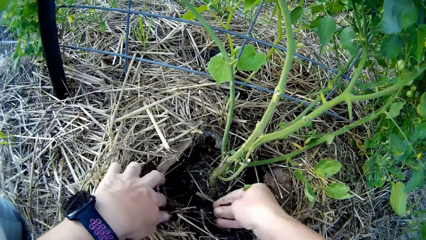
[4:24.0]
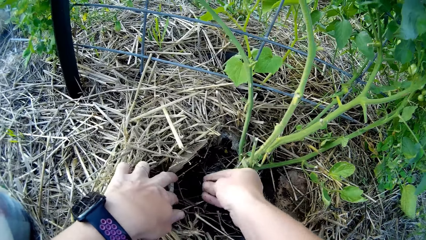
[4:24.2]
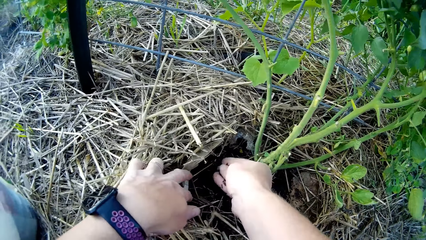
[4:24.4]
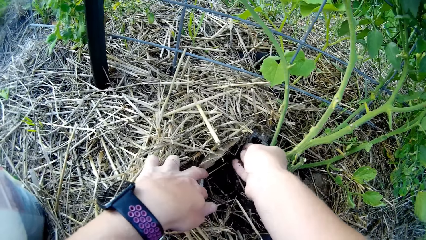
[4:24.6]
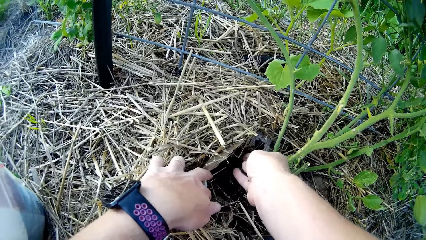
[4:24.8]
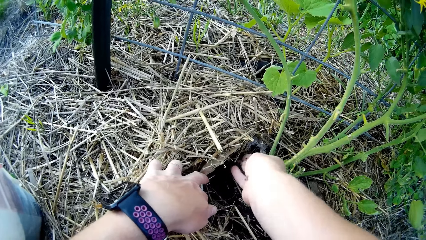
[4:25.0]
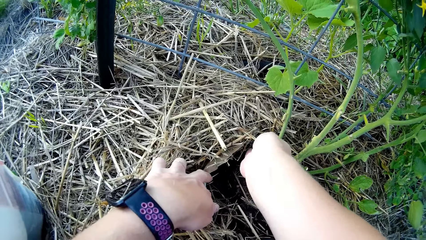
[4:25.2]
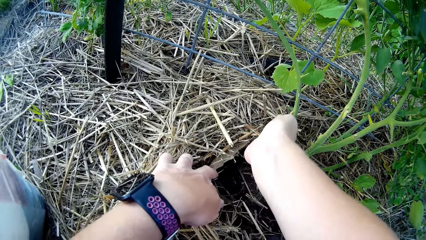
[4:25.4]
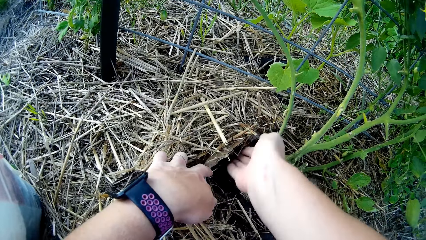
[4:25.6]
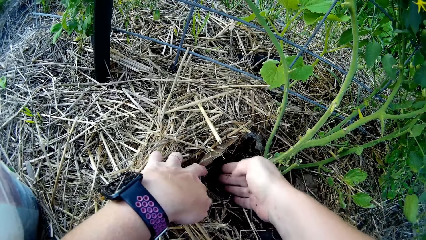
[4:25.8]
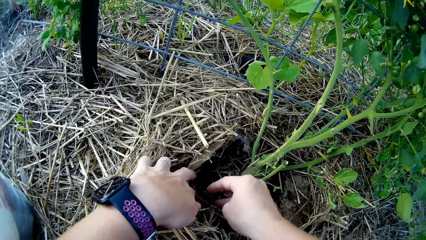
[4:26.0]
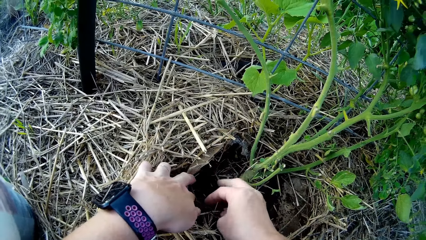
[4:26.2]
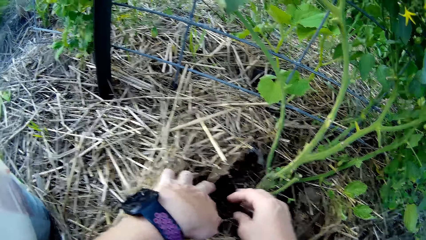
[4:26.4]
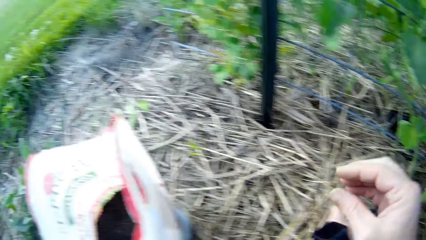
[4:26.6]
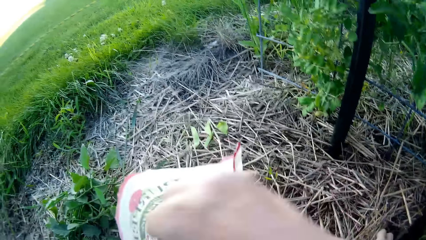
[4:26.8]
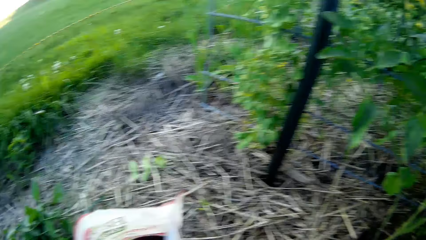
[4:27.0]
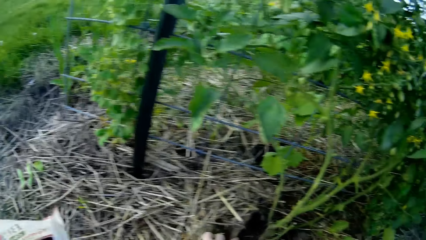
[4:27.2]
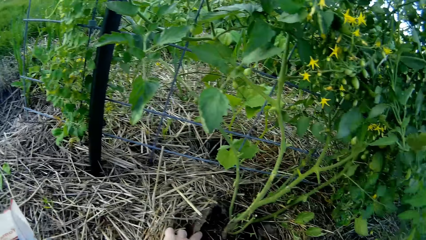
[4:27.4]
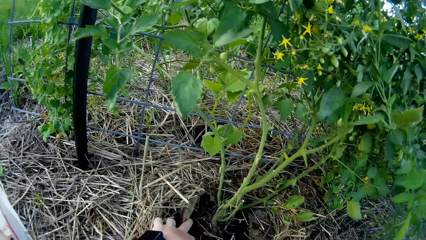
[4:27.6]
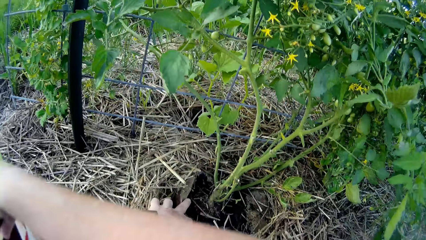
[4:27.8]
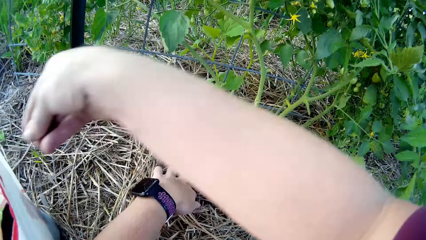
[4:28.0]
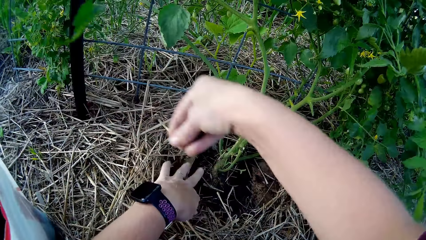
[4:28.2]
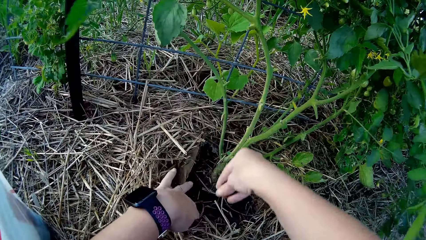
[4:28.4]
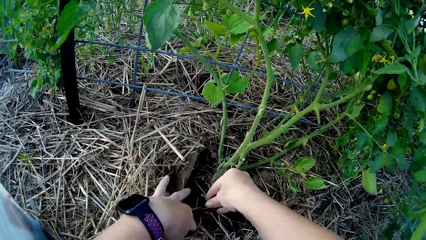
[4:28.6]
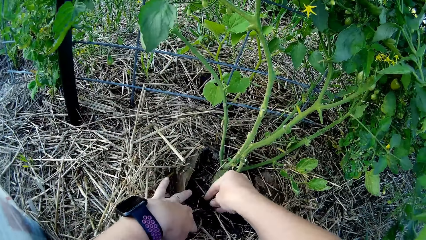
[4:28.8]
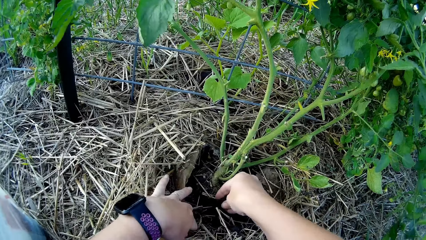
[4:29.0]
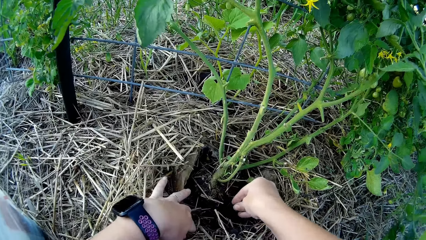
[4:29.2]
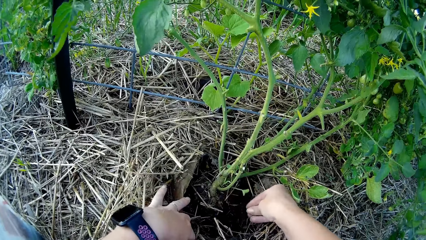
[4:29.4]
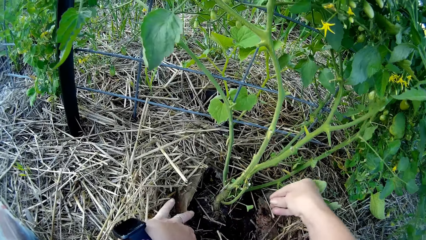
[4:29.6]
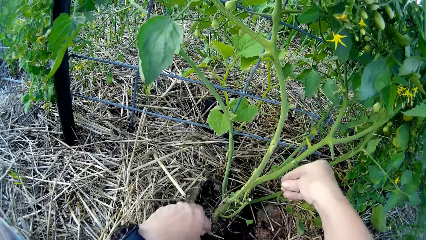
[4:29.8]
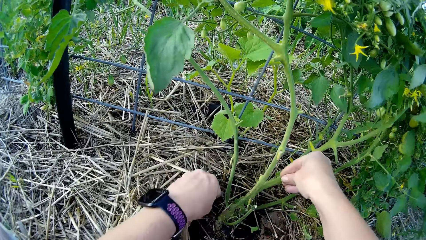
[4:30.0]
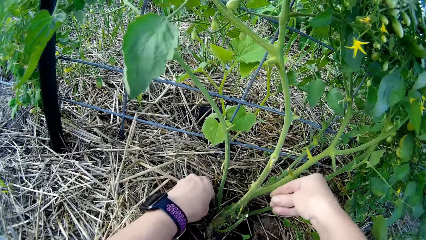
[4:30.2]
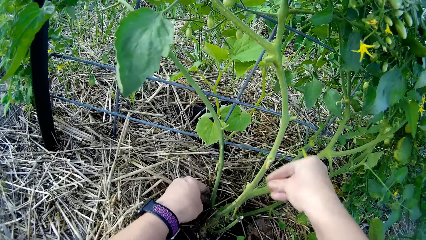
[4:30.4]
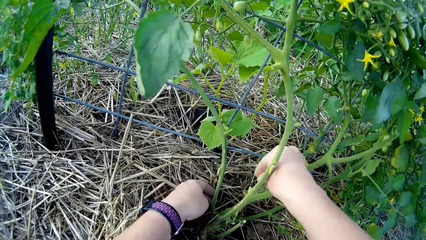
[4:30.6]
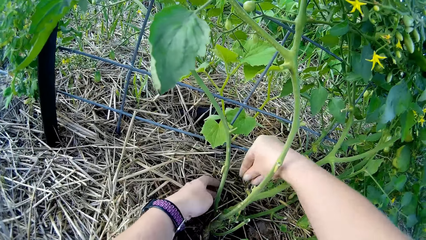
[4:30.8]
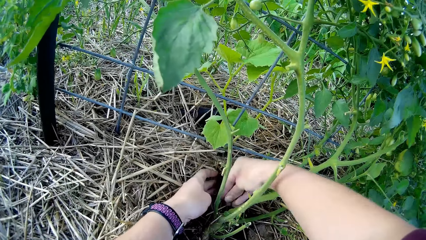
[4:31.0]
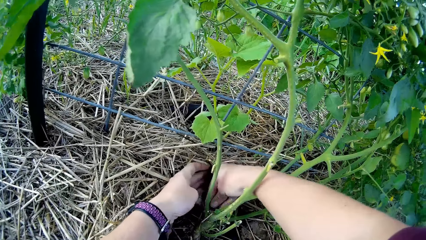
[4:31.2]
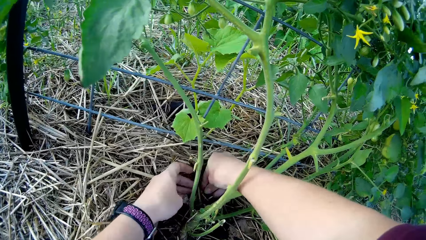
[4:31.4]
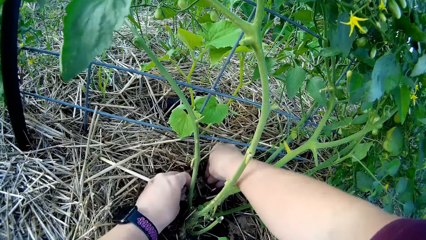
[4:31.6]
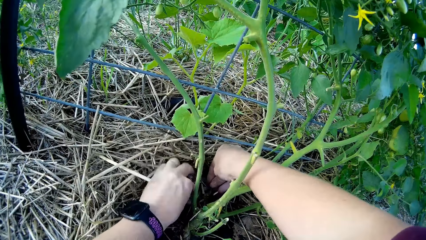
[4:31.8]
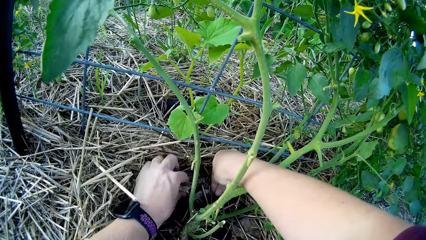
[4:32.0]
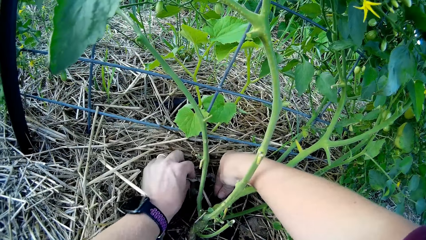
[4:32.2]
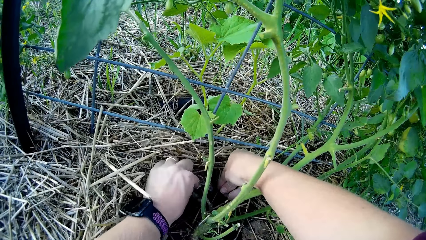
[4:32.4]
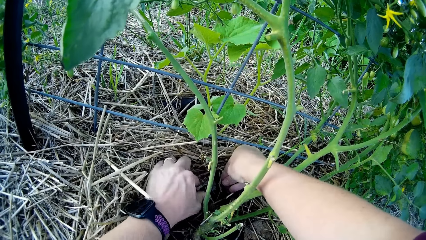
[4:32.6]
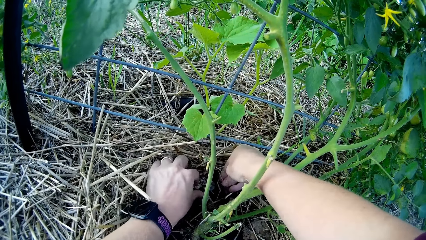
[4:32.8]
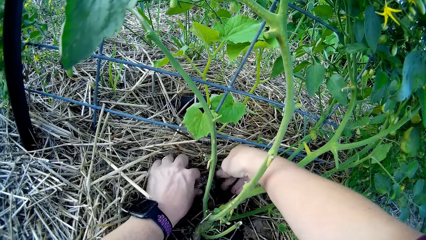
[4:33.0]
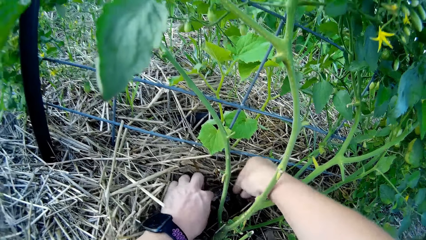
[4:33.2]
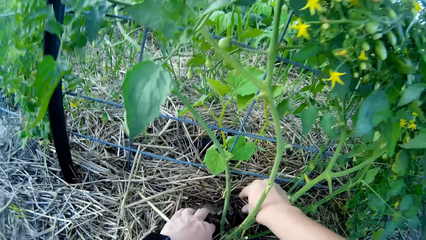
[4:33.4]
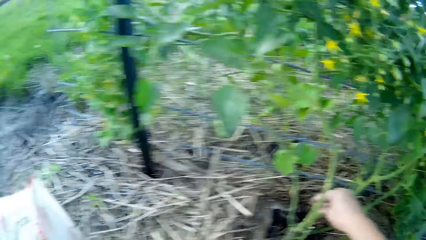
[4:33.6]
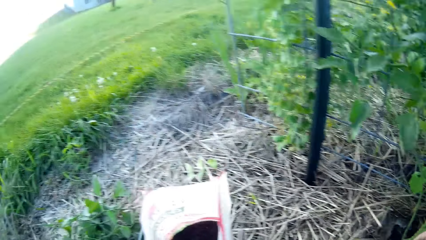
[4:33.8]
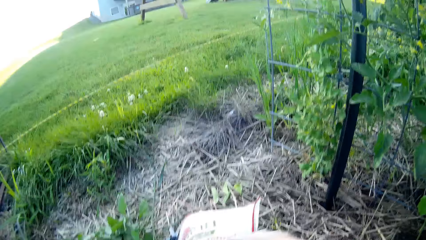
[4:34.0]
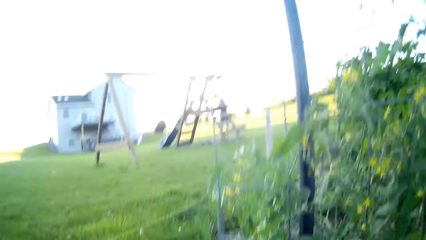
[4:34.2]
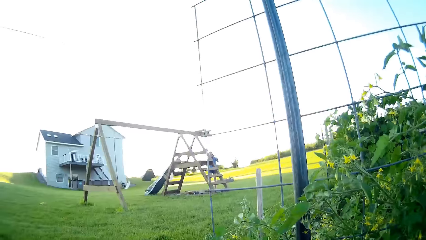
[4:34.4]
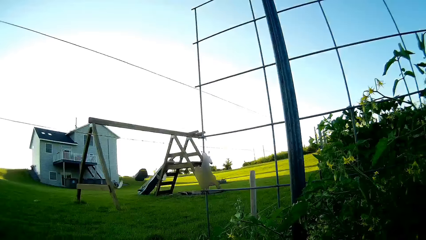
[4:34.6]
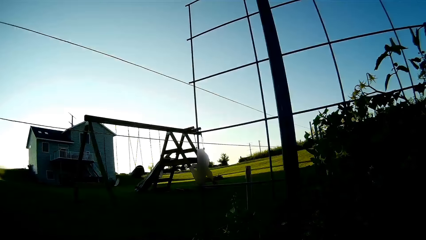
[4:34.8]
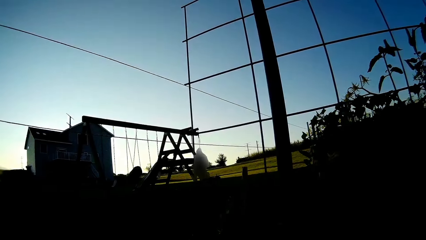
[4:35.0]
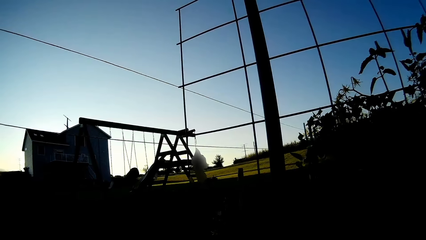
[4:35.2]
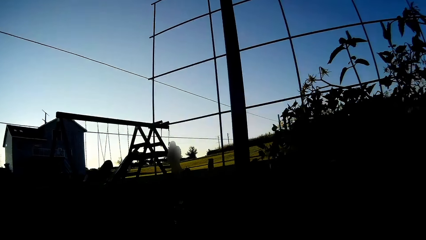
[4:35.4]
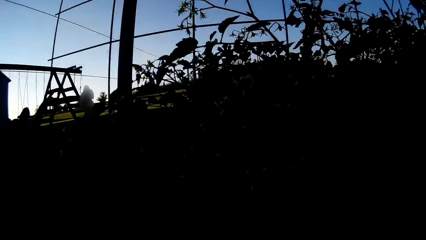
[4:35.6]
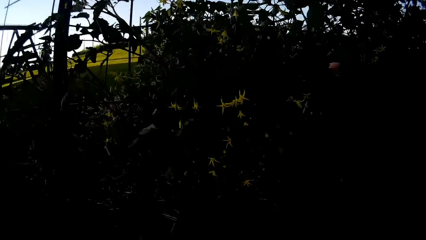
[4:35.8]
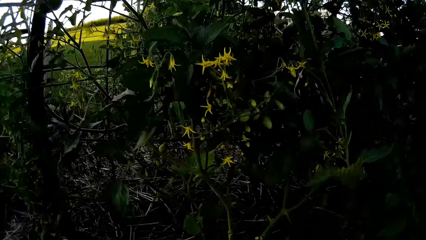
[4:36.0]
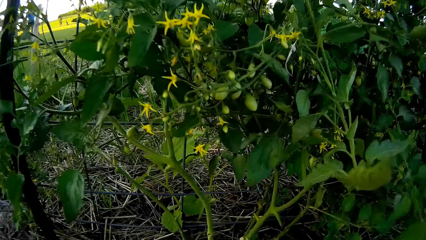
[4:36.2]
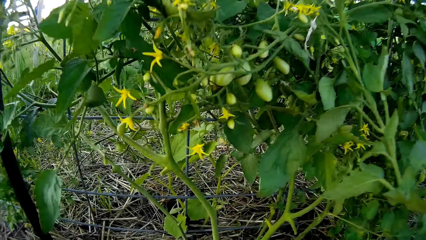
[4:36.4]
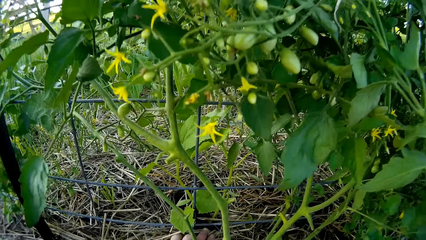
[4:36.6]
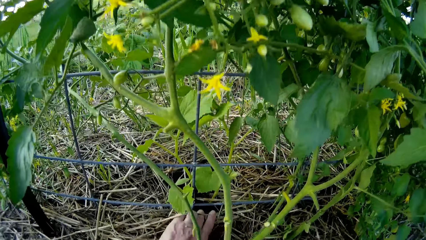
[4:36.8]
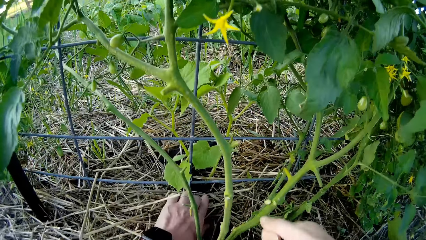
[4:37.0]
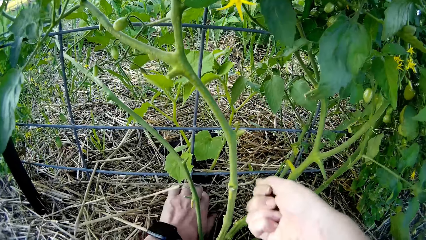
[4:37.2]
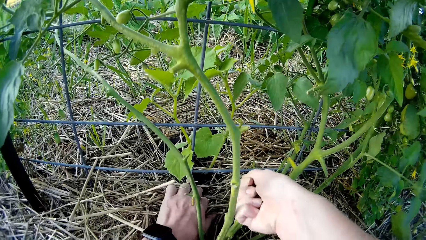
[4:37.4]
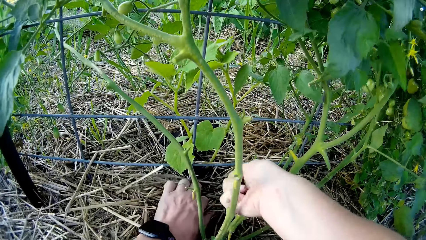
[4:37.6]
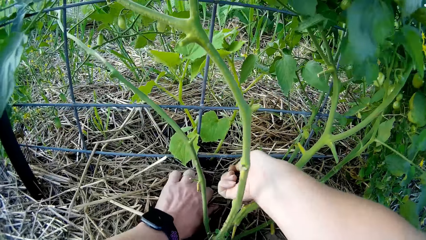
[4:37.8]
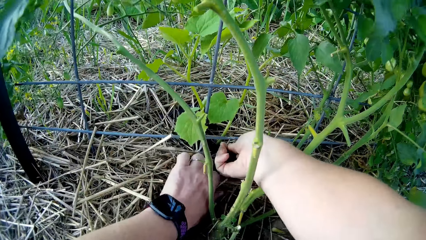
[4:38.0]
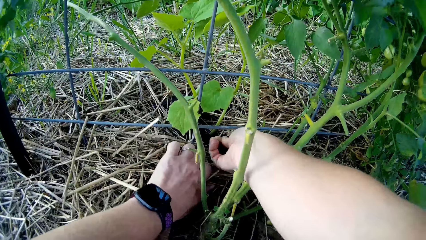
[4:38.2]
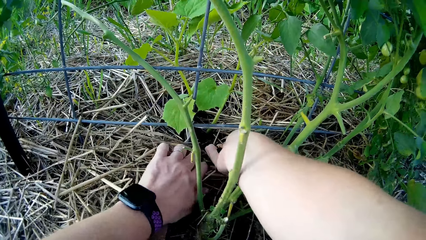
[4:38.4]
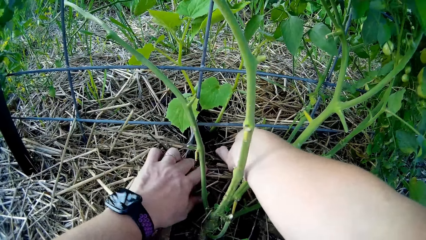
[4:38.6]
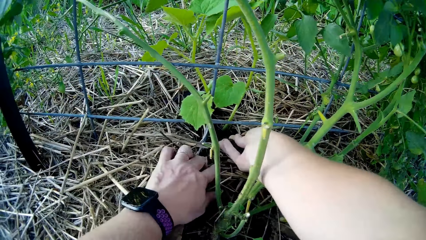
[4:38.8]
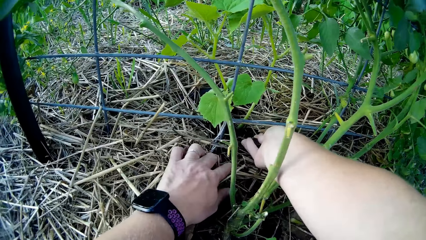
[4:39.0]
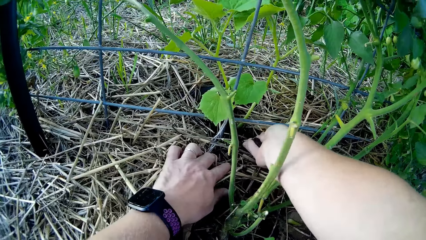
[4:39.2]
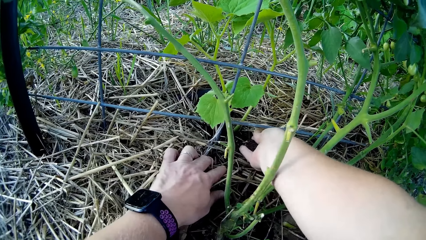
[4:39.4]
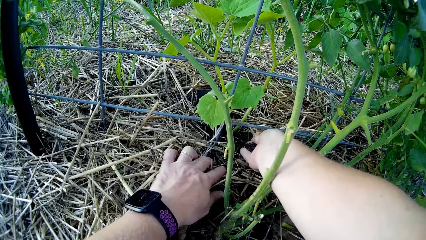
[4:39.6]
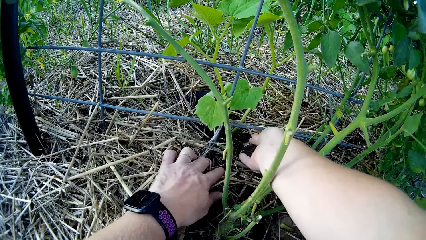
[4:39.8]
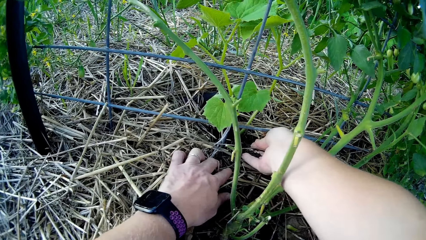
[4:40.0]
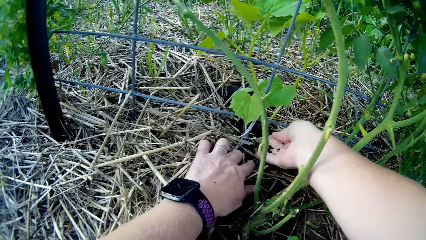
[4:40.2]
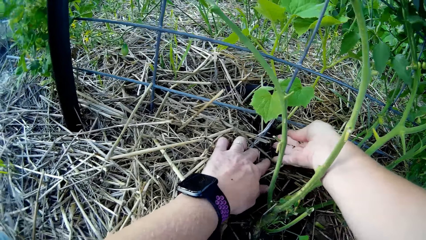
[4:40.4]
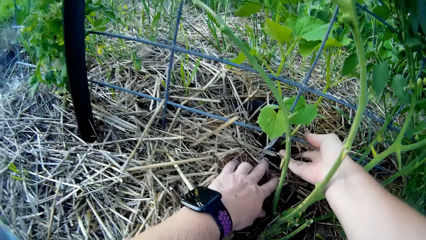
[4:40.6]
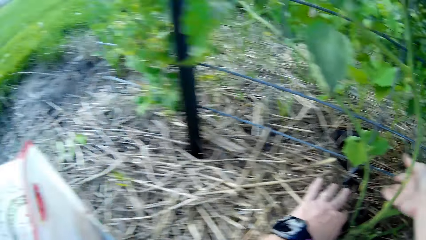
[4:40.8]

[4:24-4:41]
The camera wearer scoops the top soil from the sachet. They spread the top soil on the tomato plant, move grass, and smear grains around the plant. They look at a person. They scoop the top soil from the sachet and spread the top soil on the plant.
